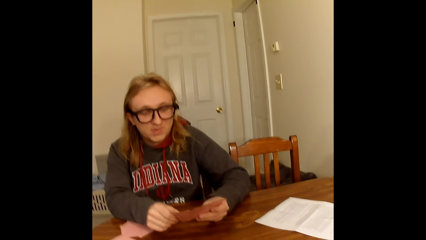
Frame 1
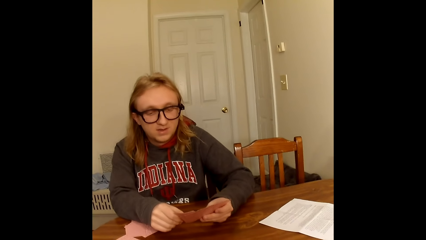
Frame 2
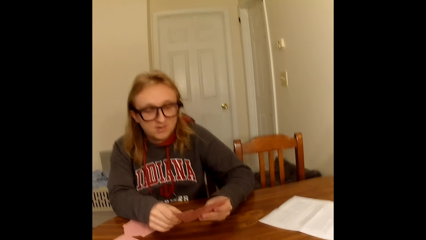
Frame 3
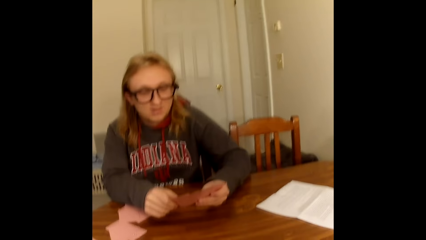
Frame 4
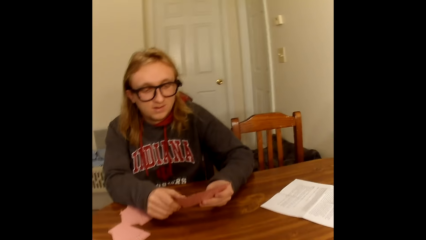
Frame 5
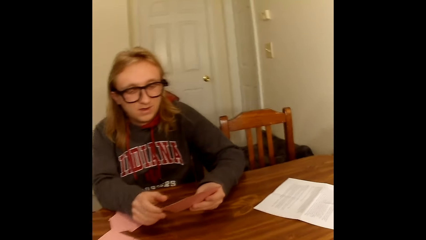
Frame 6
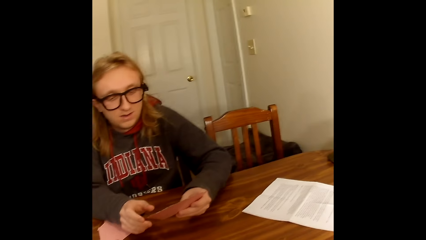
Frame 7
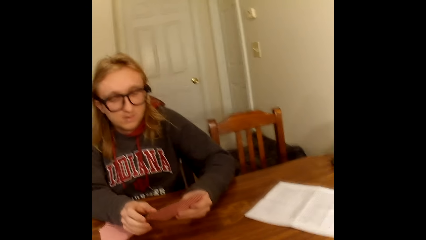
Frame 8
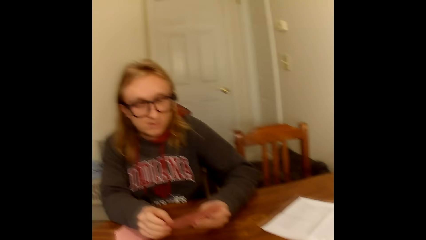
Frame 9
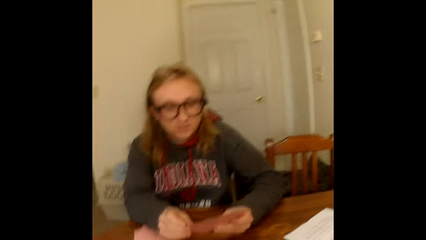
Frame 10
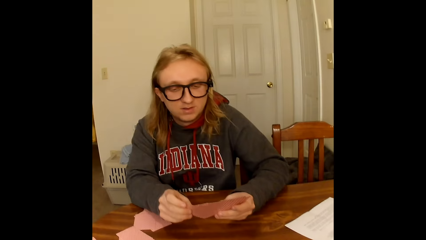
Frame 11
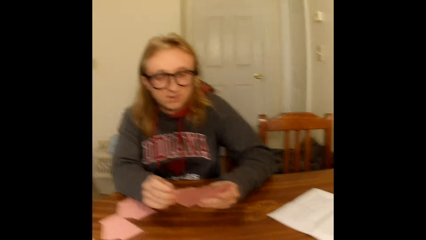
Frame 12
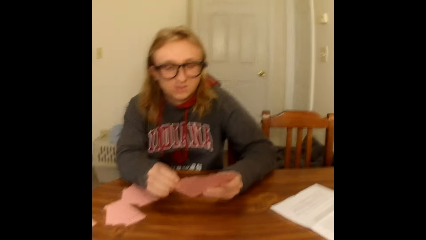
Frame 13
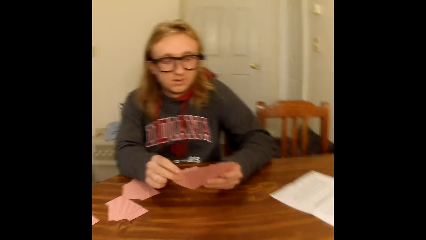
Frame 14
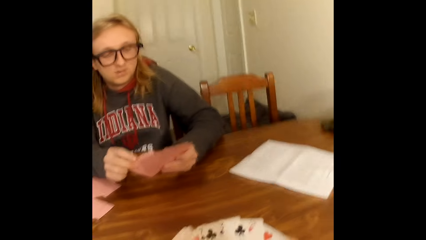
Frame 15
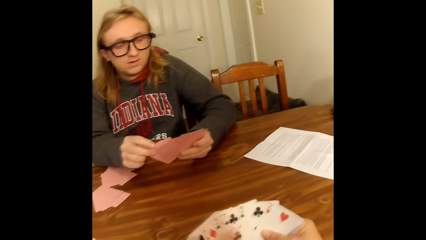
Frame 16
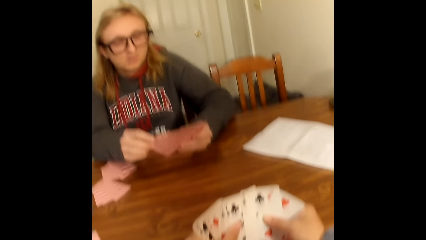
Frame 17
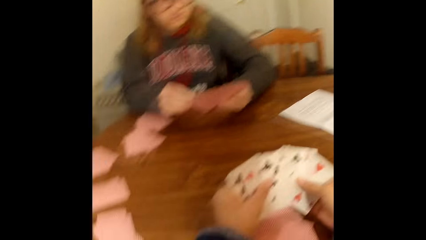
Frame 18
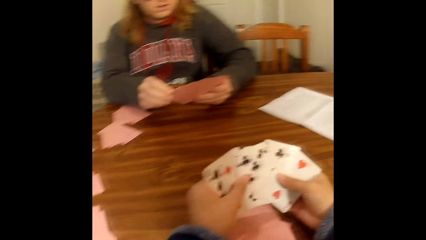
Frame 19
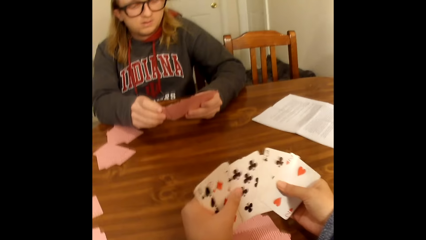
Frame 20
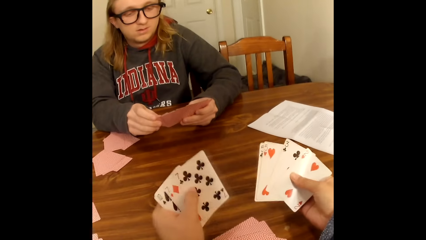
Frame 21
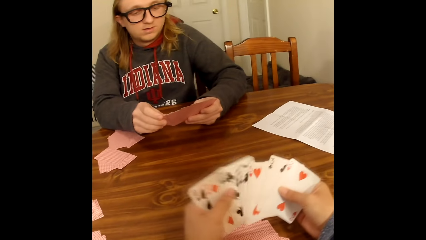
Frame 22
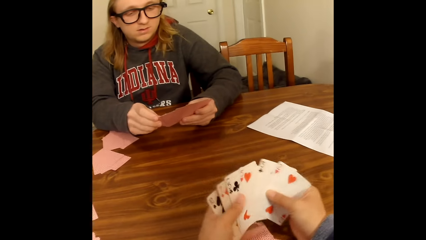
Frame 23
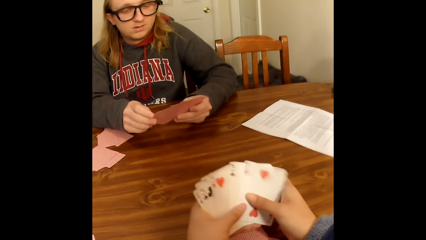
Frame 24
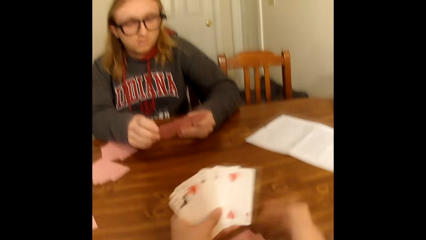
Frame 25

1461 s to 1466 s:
A man looks at the cards. The camera wearer converses. He shuffles the cards in his hands with his thumbs. He looks at the cards. He passes the cards to the left hand.

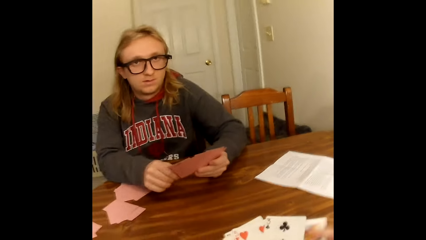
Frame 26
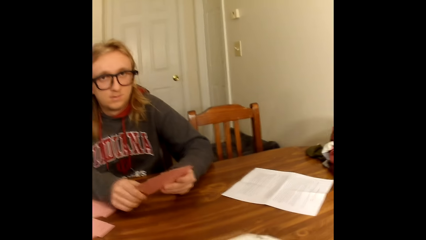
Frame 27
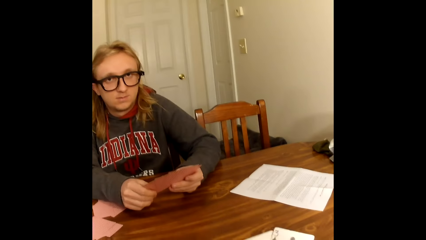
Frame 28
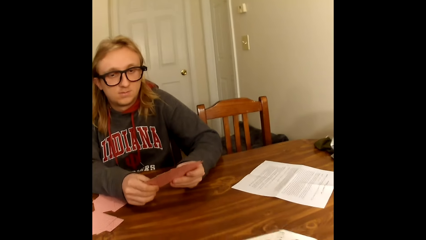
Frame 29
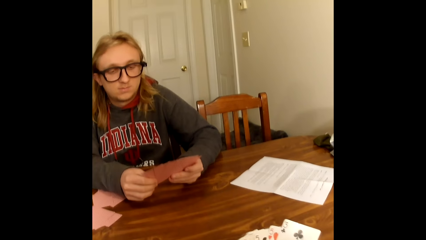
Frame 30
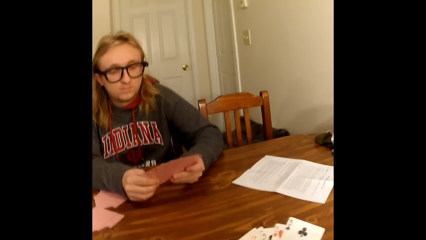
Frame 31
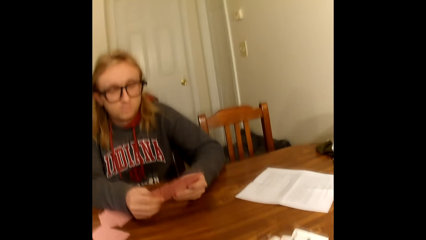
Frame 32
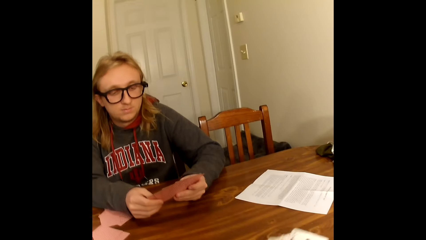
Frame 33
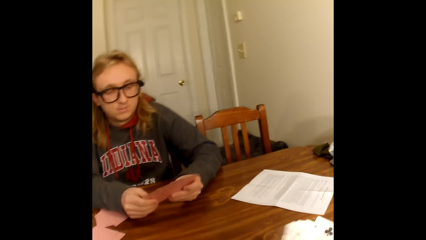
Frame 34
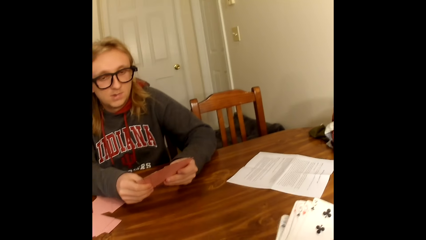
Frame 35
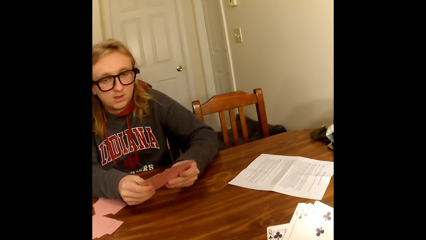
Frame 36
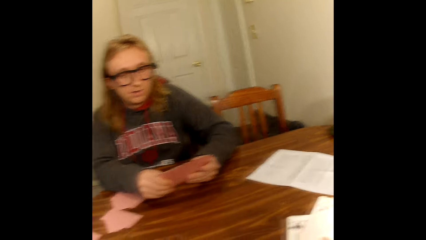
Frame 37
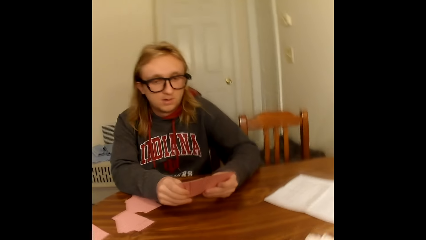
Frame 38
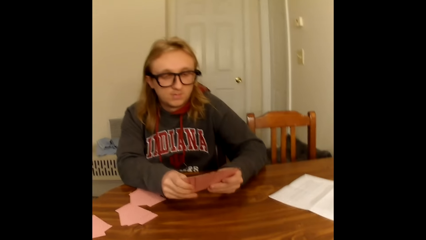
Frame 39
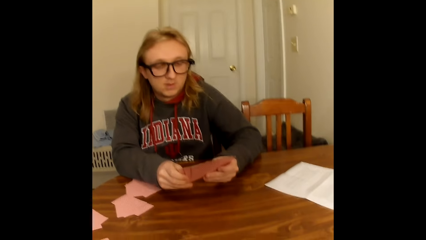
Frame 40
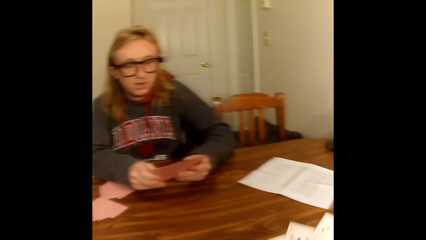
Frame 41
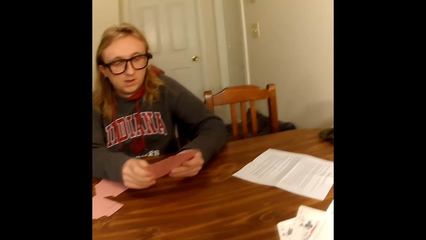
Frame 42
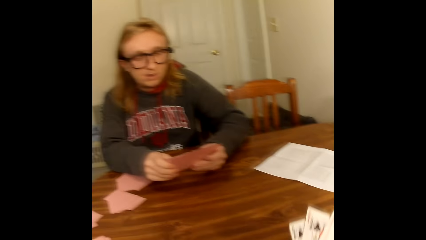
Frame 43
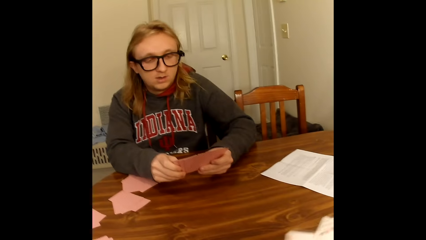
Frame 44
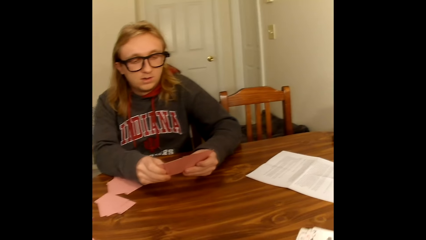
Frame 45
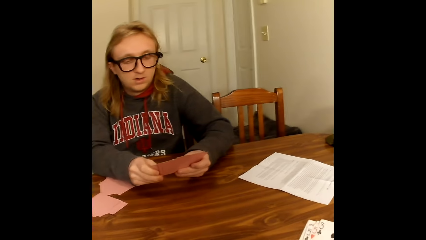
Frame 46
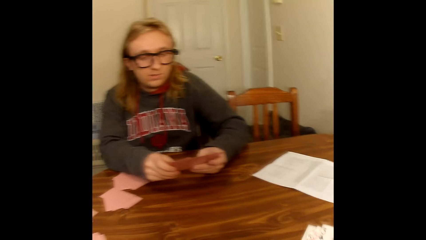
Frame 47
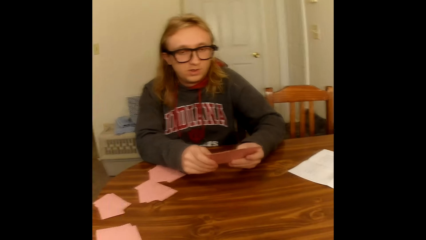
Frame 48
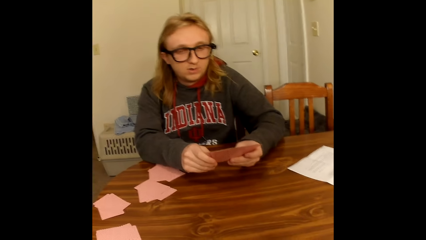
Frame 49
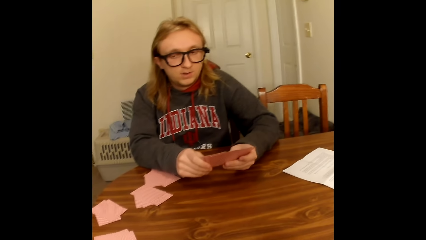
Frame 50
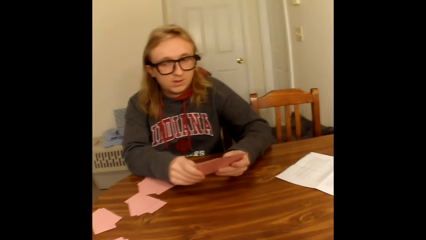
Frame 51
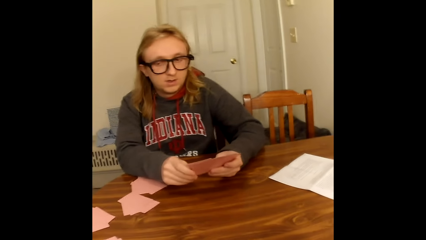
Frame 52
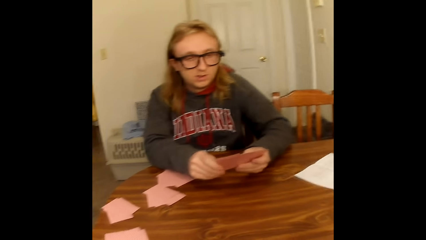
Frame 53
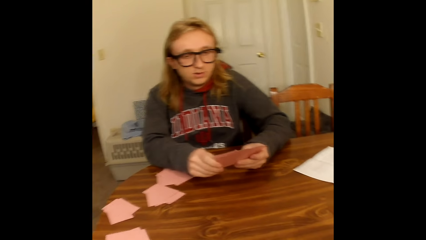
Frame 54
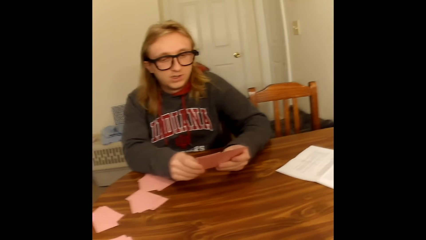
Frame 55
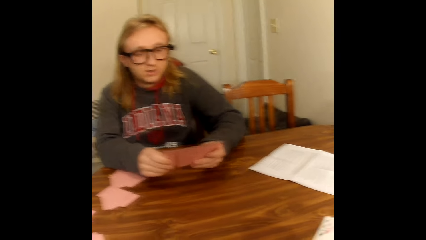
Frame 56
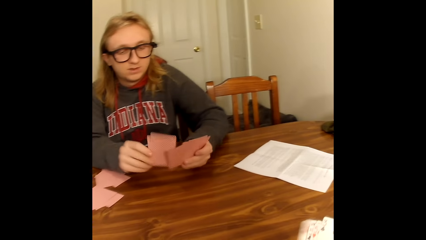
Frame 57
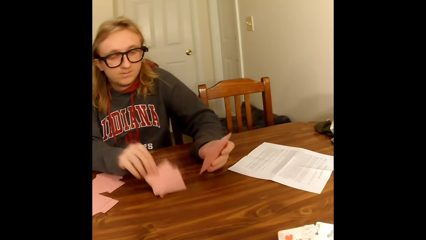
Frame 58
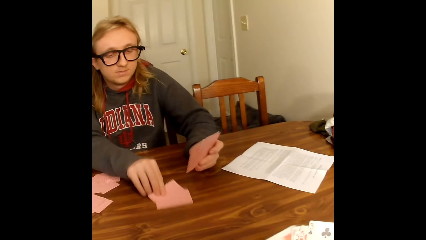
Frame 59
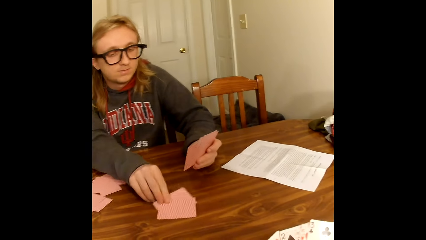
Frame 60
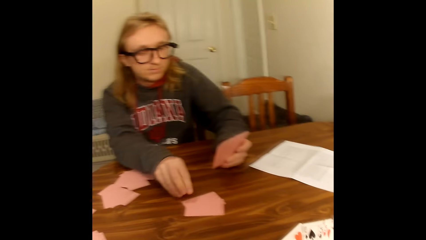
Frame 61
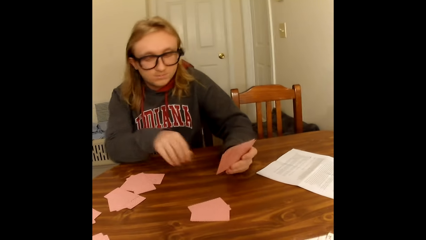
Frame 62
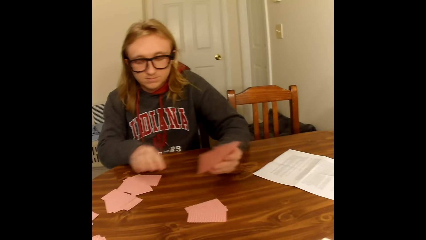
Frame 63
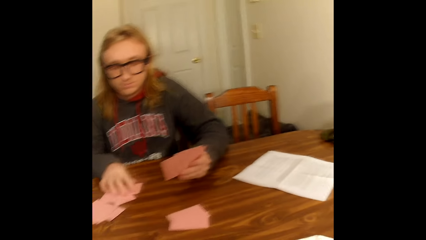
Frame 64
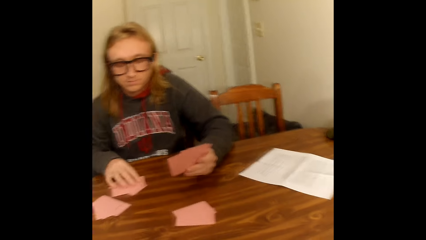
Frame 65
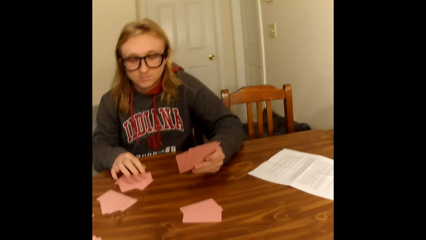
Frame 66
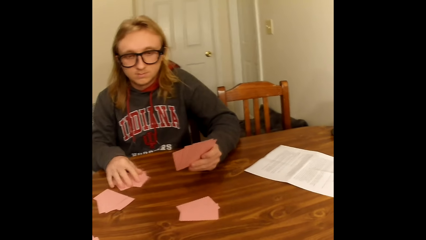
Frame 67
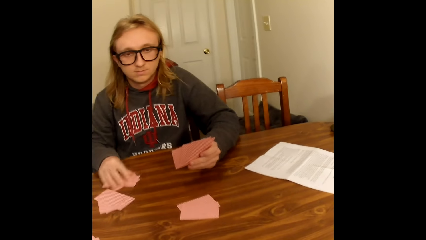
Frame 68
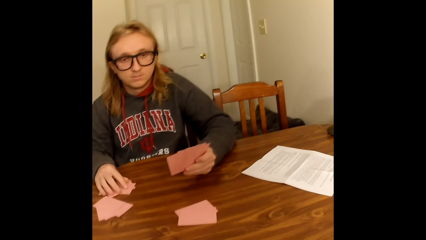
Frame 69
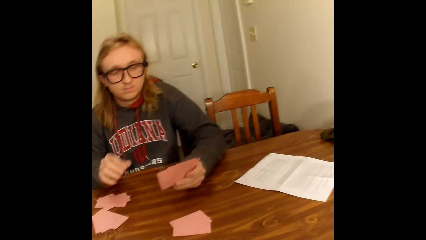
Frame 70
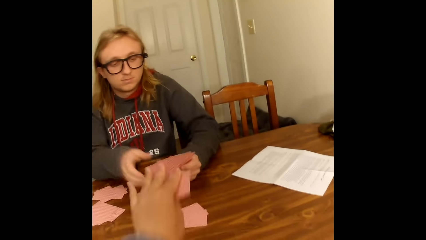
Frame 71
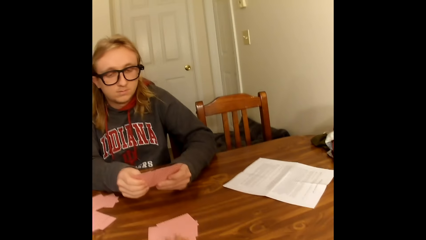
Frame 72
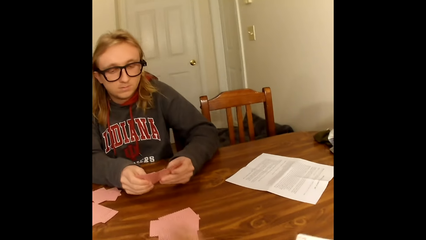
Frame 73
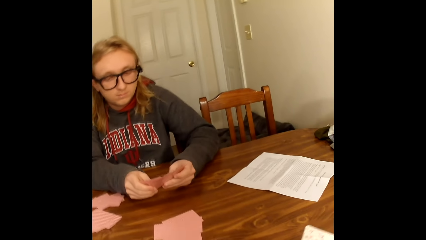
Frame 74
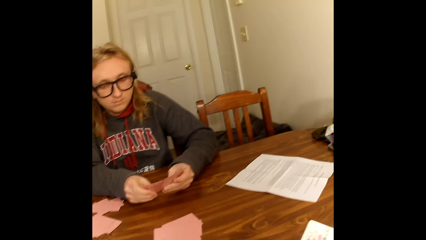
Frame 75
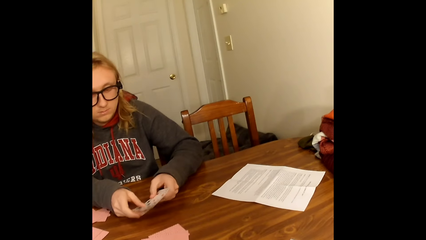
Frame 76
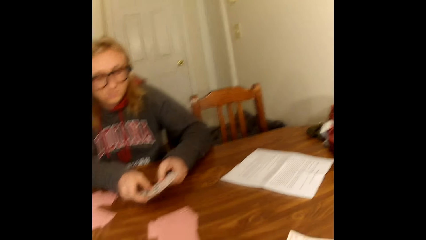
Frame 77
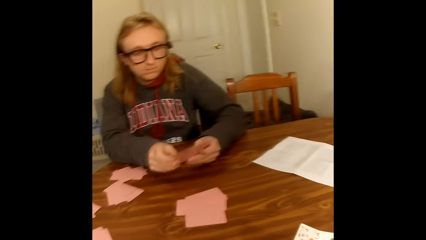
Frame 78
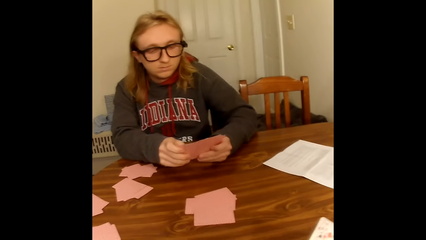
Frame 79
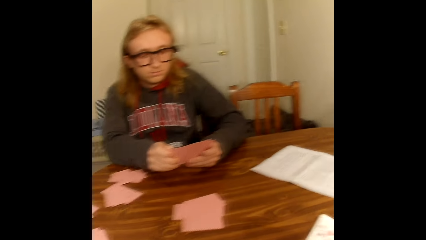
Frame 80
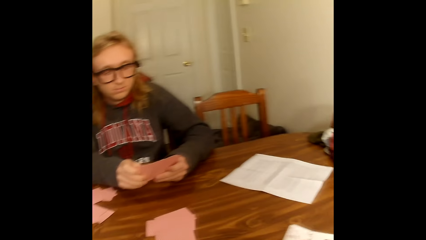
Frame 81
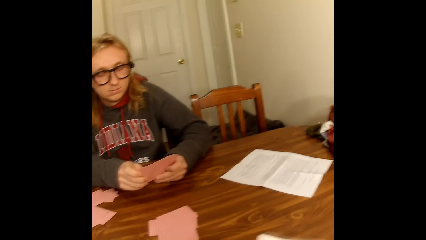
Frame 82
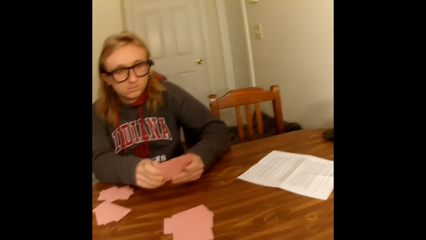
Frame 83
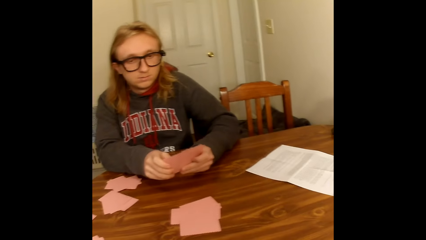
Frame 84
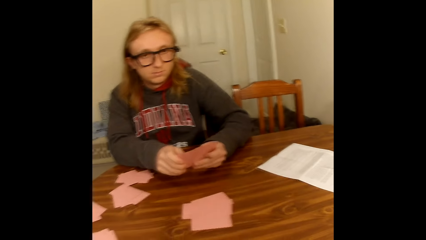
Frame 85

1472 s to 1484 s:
The camera wearer adds a card to the cards in his left hand with his right hand. He arranges the cards. He puts the cards on the table. A man converses. The man places the cards on the table with his right hand. The man moves the cards and touches a portion of cards on the table with his right hand. The camera wearer places a card on the table with his left hand. The man holds the cards in his left hand with his right hand. The camera wearer converses and puts the cards on the table.
